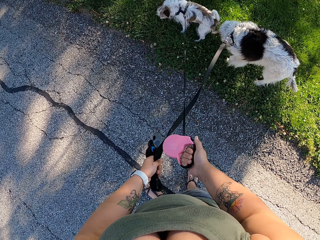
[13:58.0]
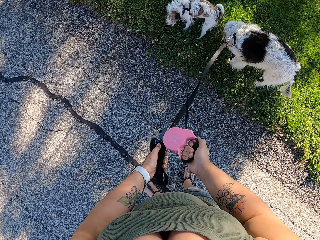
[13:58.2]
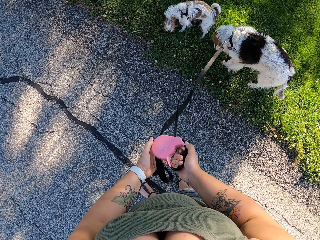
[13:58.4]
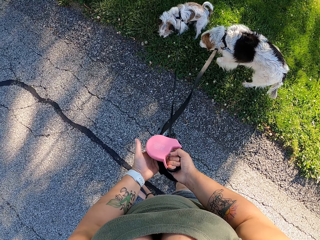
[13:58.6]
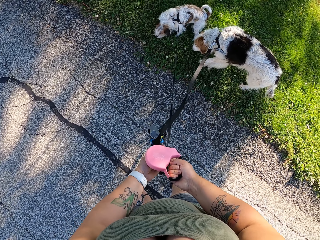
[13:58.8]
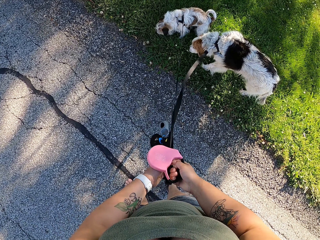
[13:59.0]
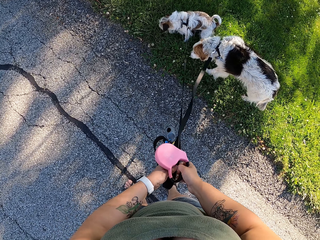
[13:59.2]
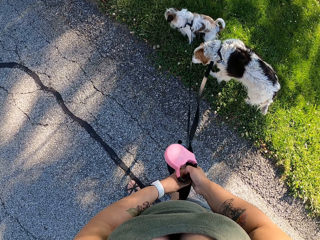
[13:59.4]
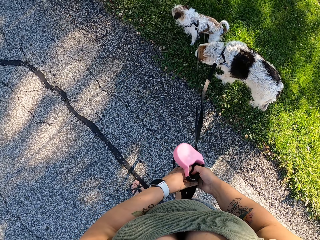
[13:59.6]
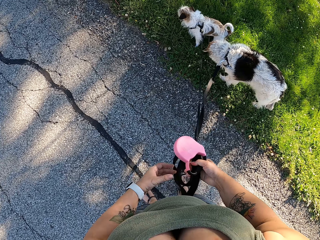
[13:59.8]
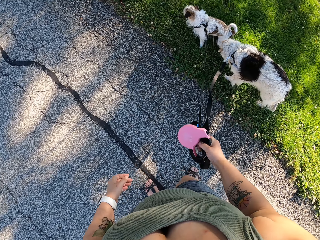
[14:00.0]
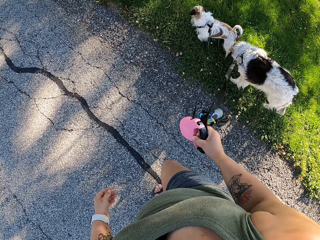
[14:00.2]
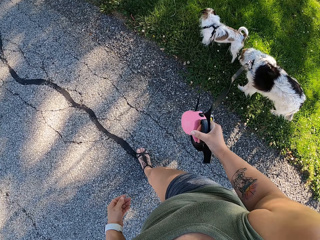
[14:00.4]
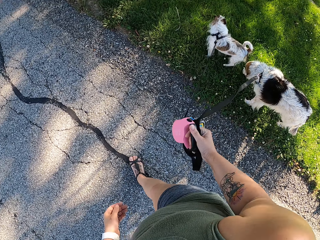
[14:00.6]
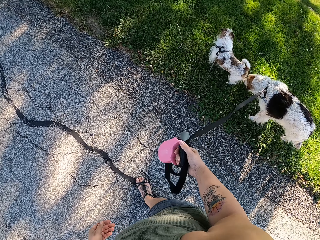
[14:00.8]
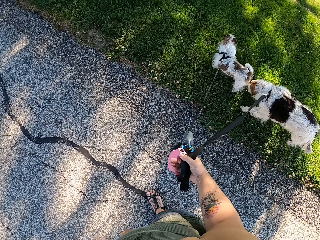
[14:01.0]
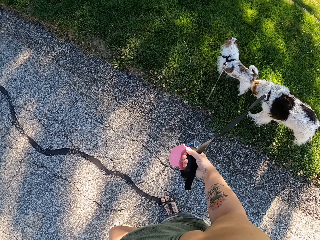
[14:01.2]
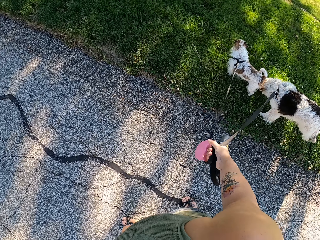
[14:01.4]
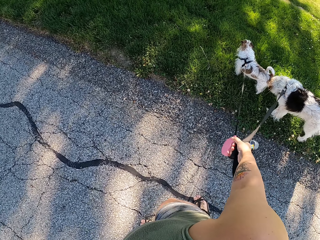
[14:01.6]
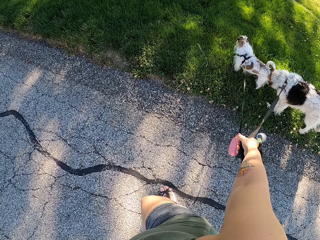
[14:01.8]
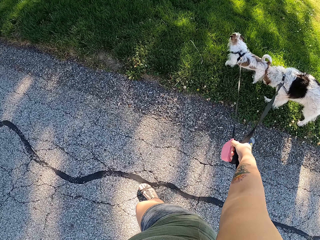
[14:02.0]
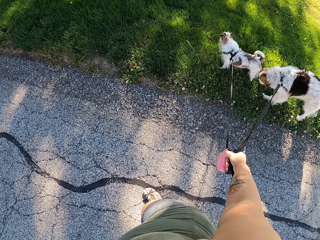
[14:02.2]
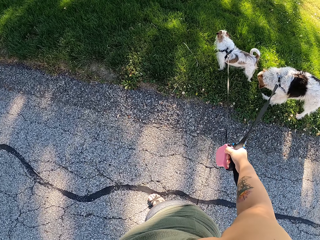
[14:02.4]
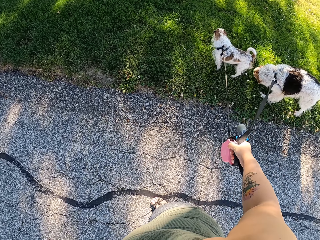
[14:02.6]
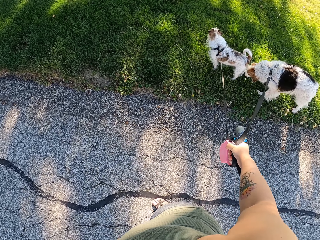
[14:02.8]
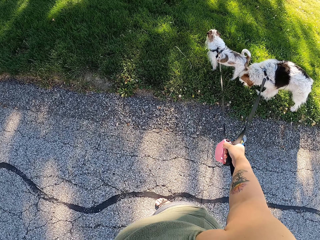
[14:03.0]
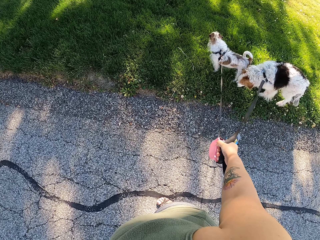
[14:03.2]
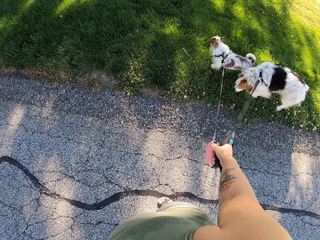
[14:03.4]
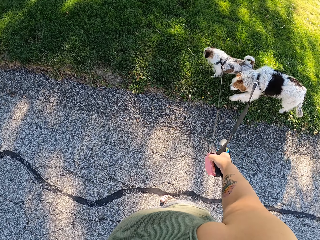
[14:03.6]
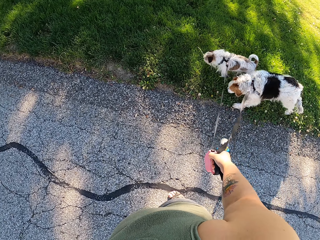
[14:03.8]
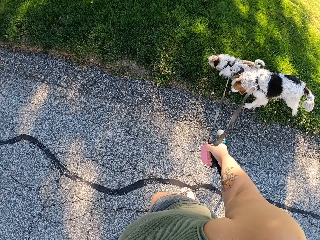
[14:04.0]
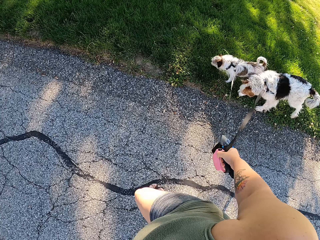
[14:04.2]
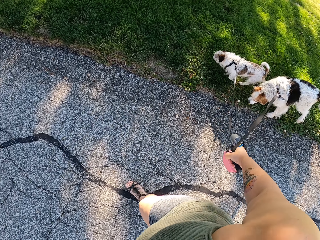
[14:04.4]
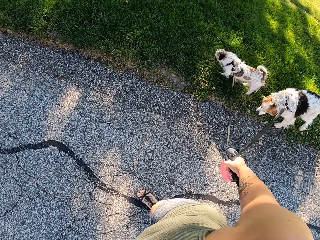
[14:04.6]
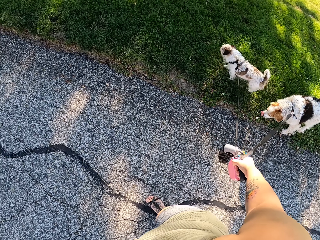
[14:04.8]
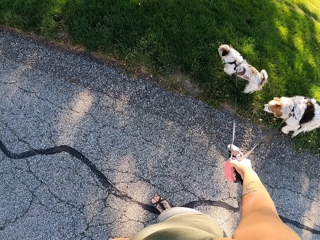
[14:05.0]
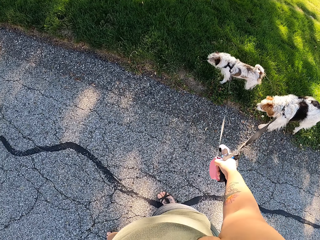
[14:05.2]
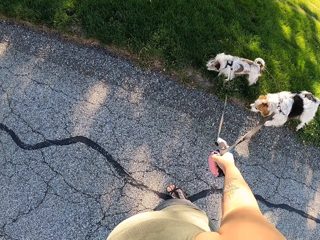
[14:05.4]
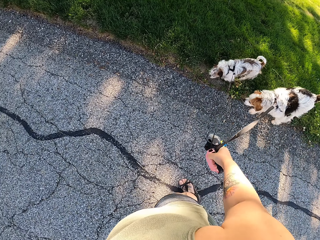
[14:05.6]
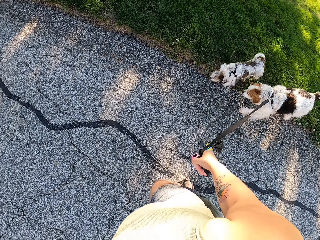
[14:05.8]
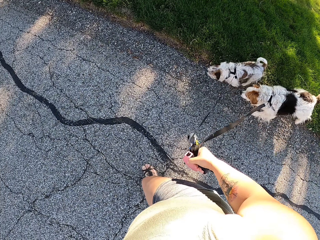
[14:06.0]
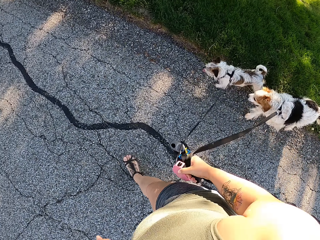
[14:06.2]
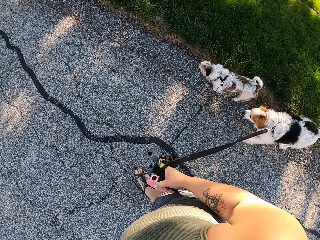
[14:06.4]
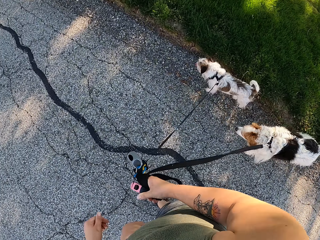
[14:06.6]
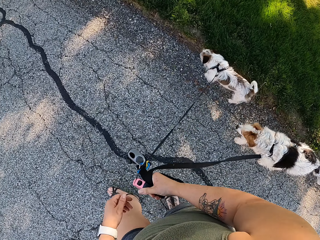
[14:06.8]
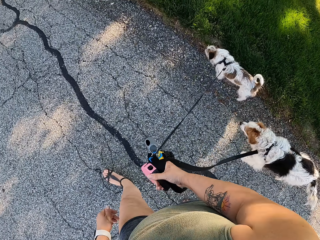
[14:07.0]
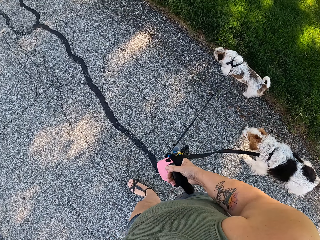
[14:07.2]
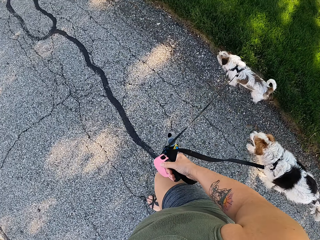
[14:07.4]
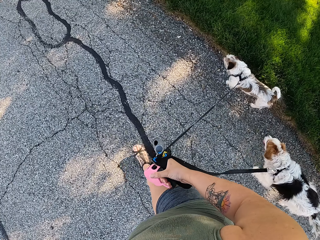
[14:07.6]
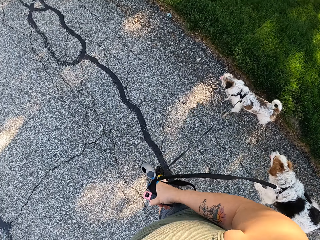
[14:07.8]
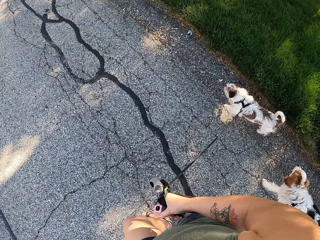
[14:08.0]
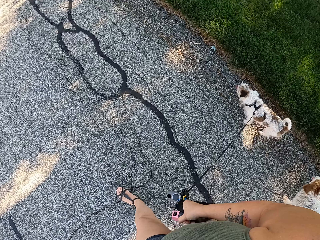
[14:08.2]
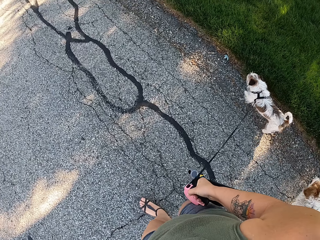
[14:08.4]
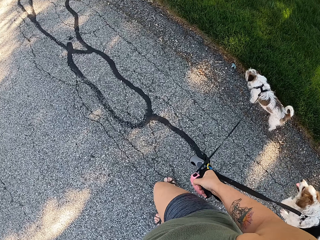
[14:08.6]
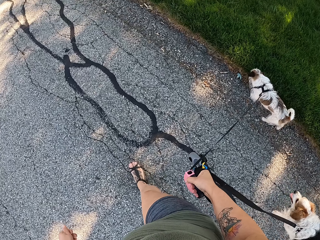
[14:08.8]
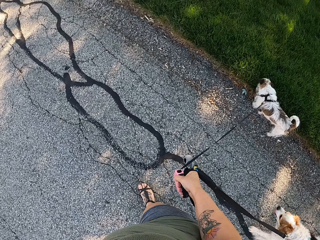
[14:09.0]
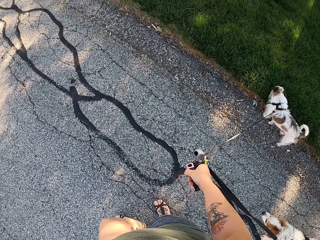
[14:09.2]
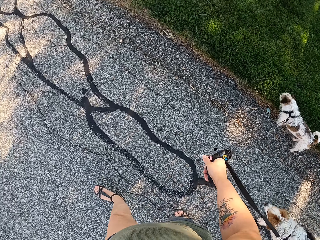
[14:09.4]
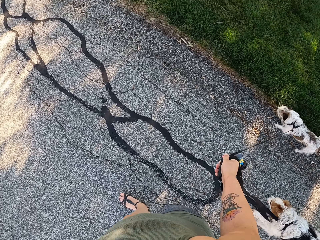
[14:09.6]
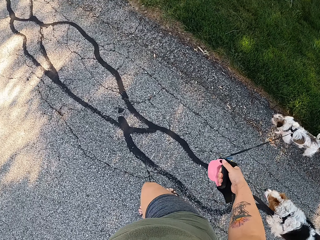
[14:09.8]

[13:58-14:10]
The camera wearer switches the leash to the other hand. They walk the dogs on the road. They stand on the road. They walk the dogs on the road.

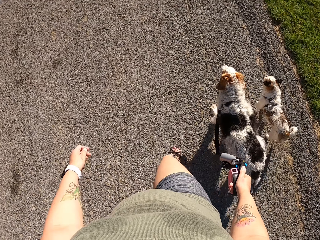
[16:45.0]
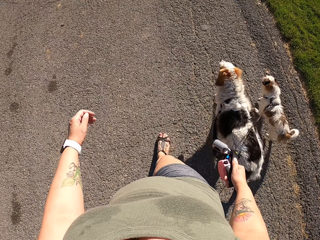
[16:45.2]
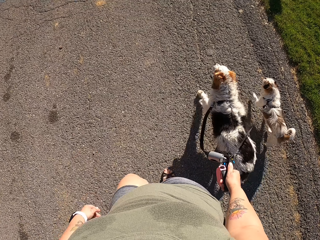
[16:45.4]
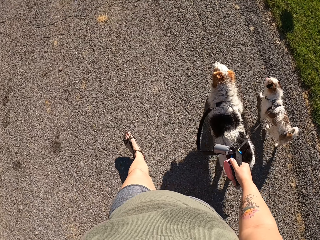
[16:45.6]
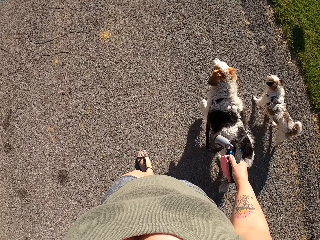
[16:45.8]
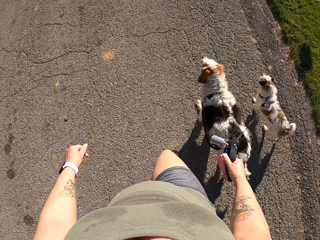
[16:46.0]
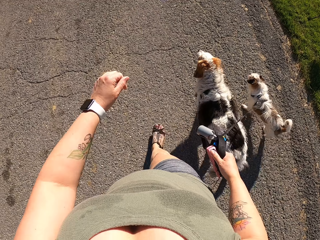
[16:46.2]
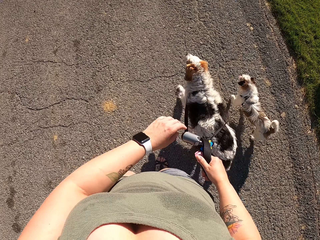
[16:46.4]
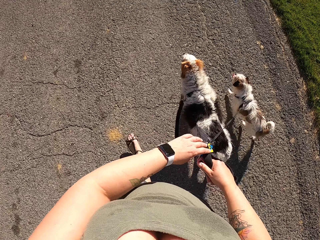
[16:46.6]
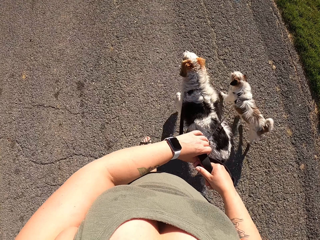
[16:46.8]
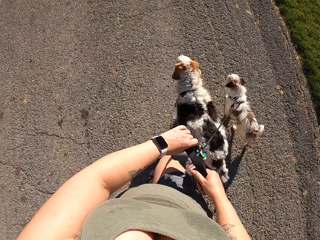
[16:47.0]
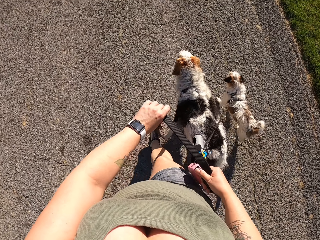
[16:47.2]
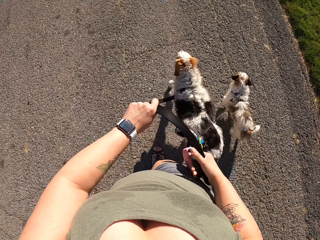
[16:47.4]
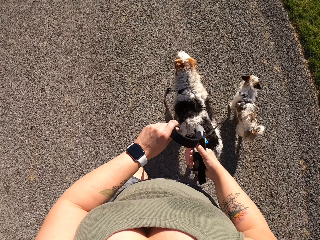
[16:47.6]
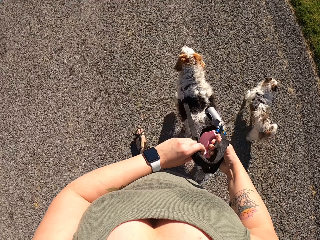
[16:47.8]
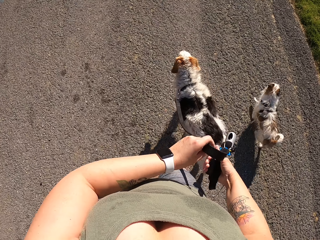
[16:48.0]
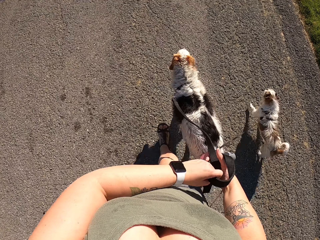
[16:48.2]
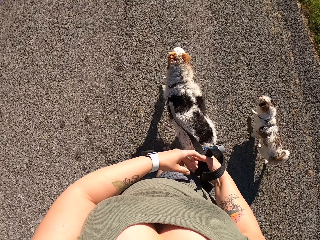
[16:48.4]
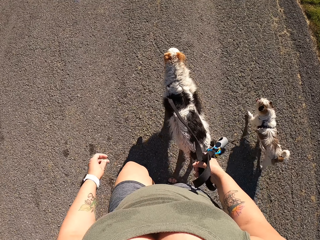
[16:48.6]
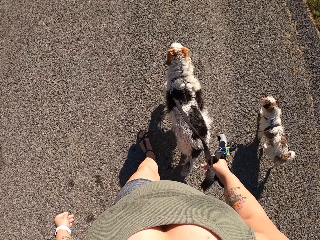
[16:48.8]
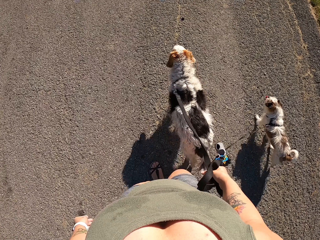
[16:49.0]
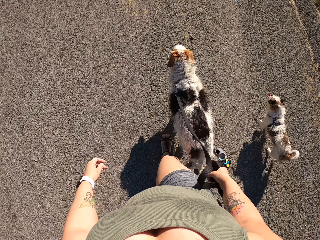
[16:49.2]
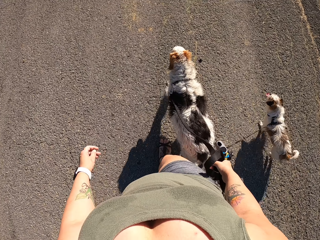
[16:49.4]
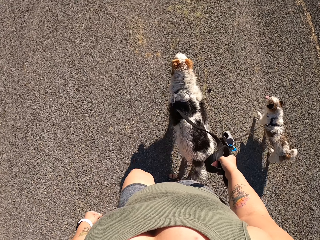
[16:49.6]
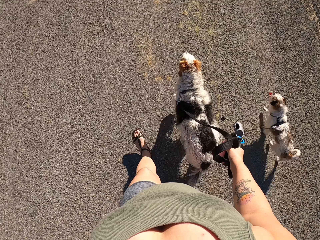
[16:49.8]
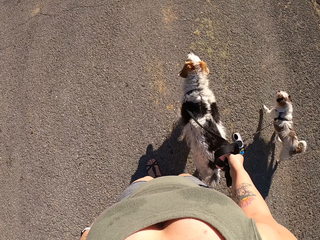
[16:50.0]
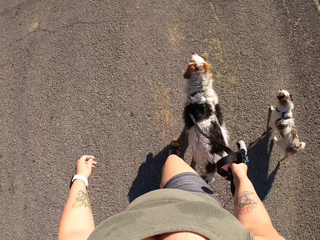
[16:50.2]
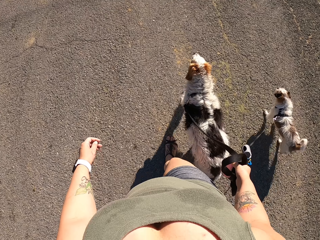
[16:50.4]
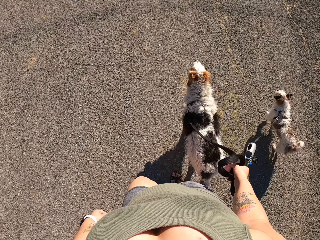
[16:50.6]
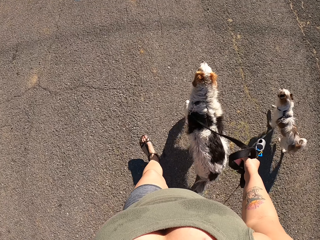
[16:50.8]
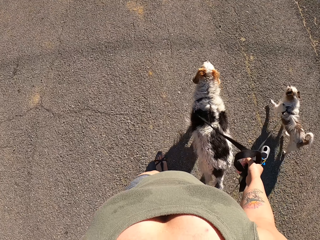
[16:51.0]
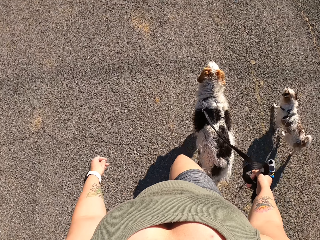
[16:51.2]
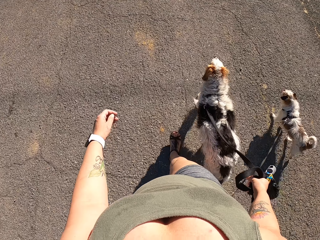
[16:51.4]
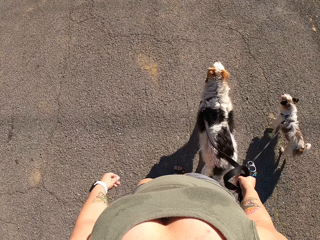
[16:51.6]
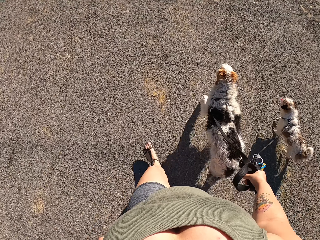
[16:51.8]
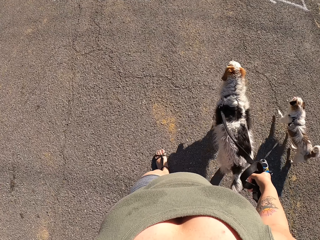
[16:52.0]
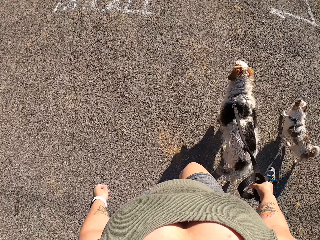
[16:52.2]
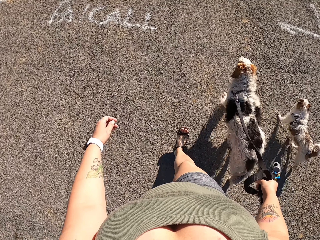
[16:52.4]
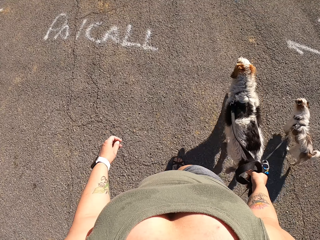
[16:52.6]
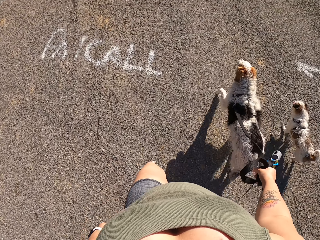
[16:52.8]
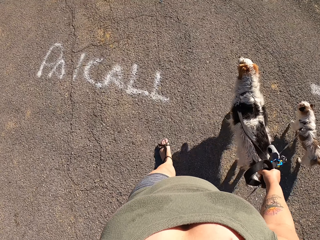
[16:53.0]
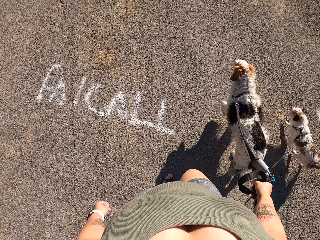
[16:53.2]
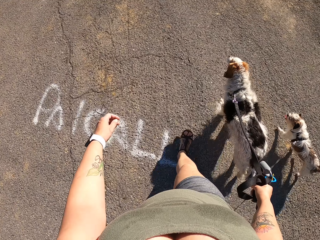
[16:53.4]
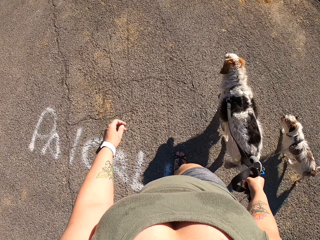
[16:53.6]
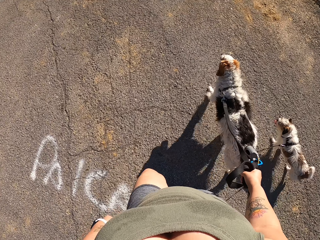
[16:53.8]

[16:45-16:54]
The camera wearer straightens the leash with the left hand. He walks the dogs on the road and holds the leash with both hands. He pulls his hand off the leash. He walks the dogs on the road again.
